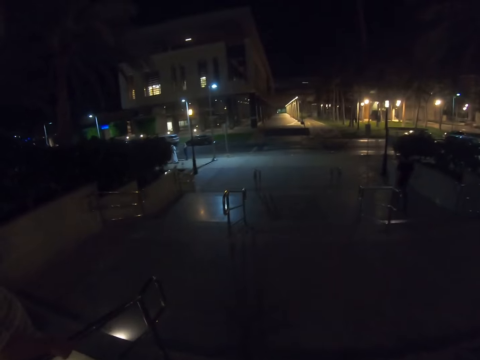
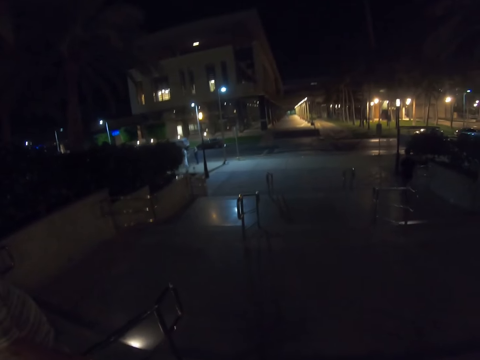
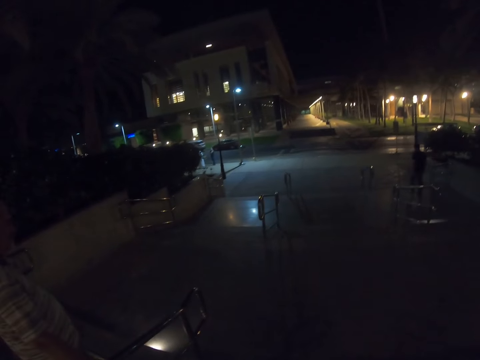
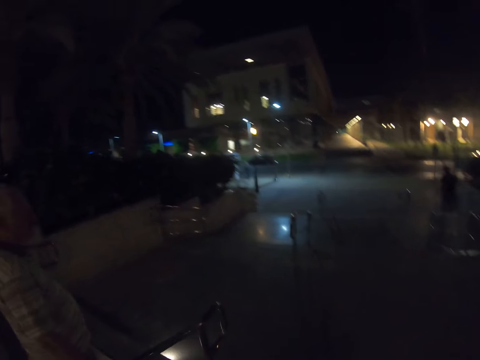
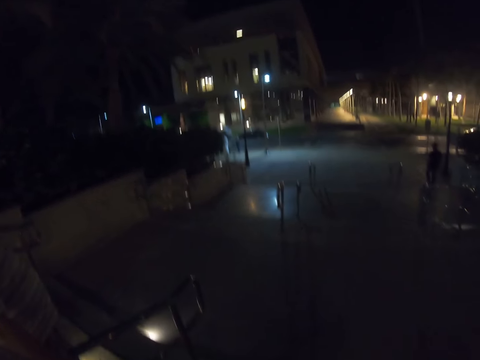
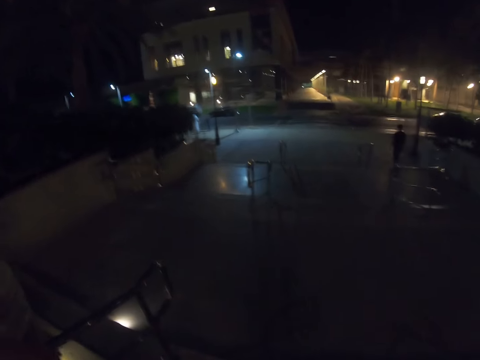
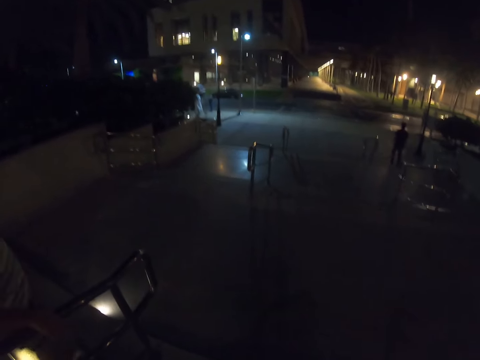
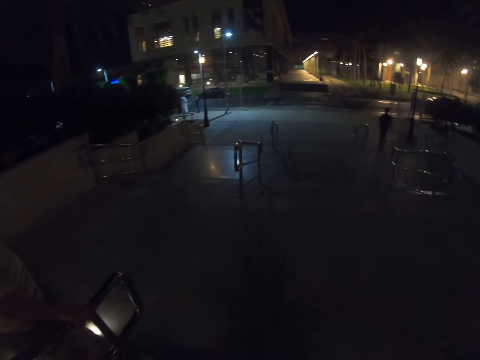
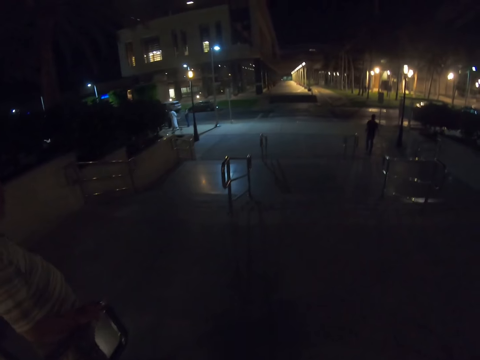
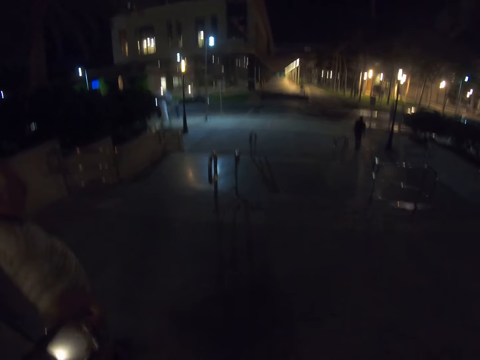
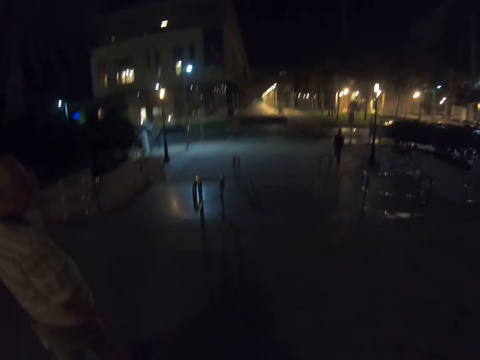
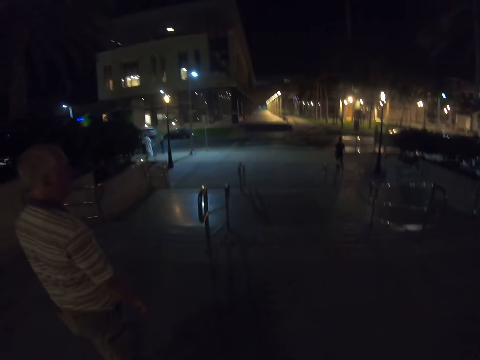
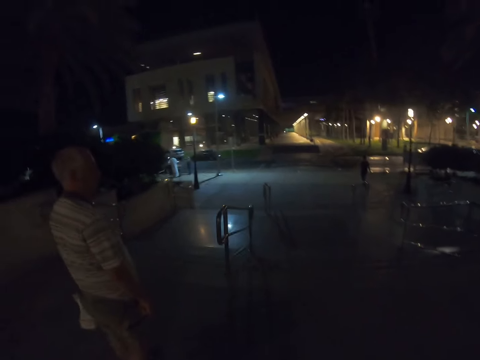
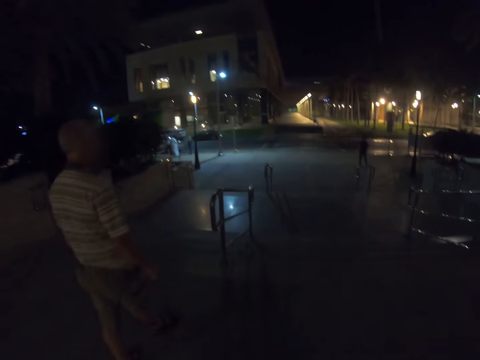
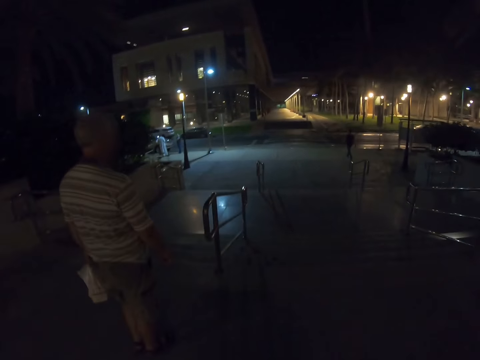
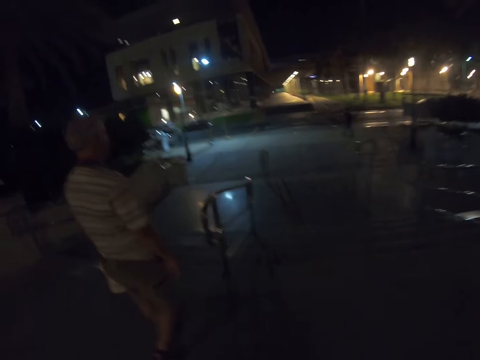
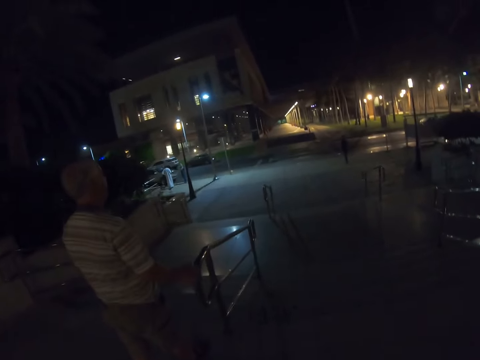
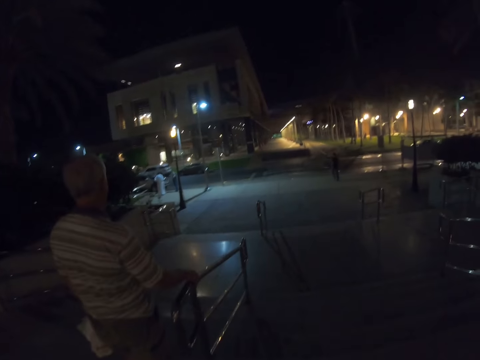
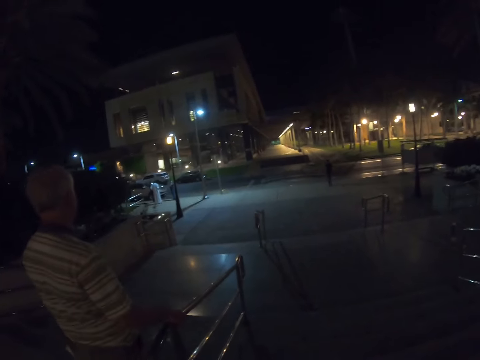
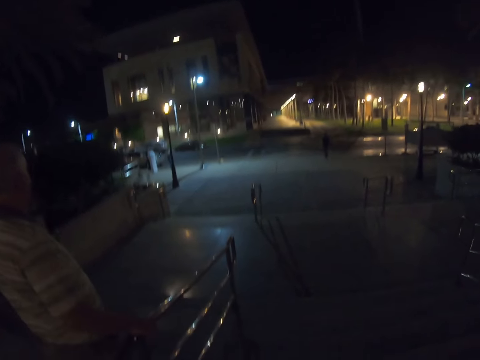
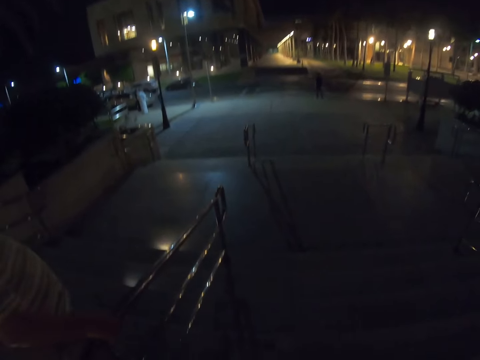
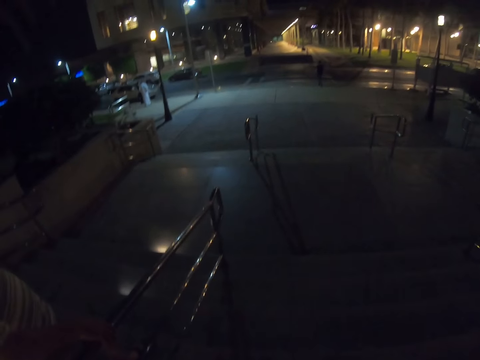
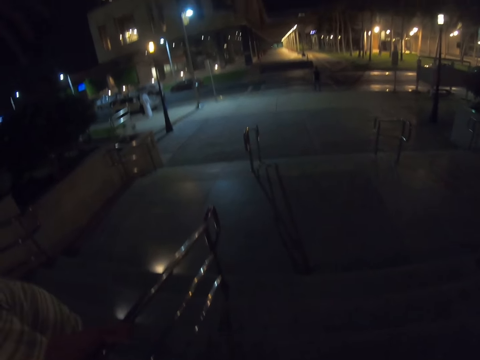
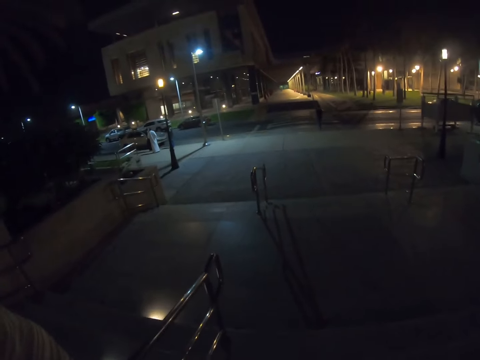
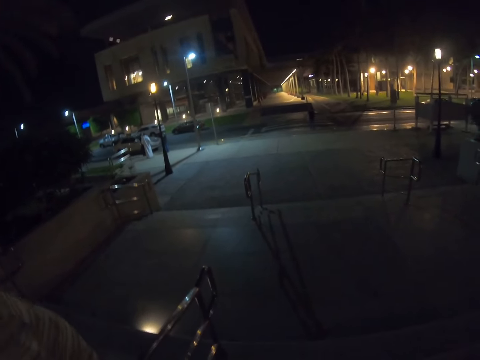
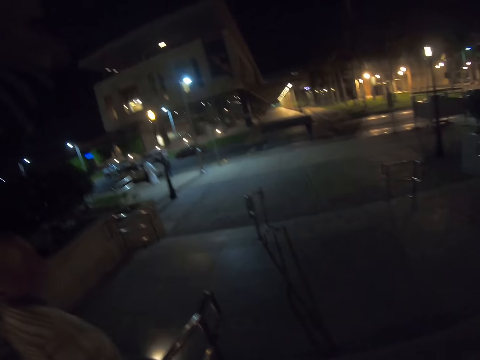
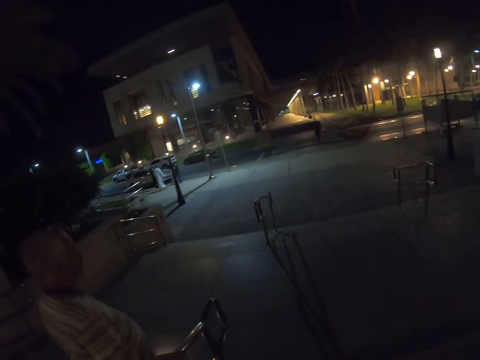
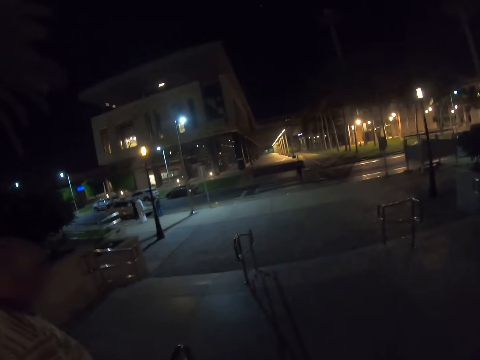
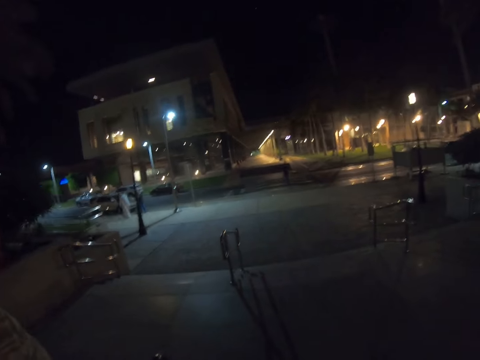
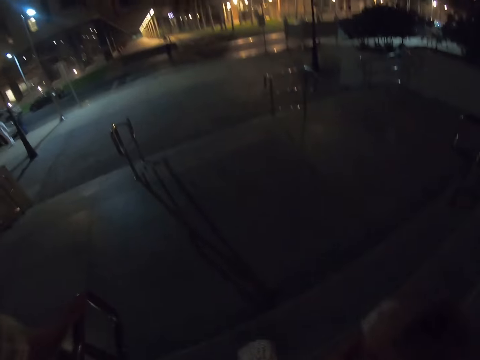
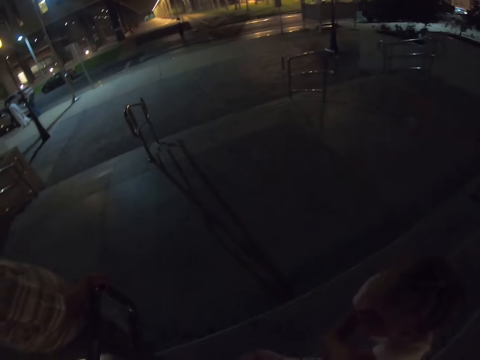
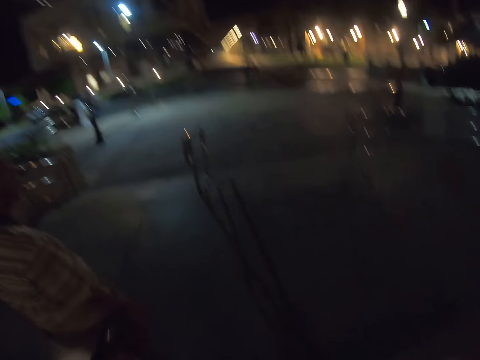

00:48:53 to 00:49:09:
A man holds the staircase rod. The camera wearer walks down stairs together with the man and a child. The man touches the stairs rail. The camera wearer walks down stairs with the man and the child.

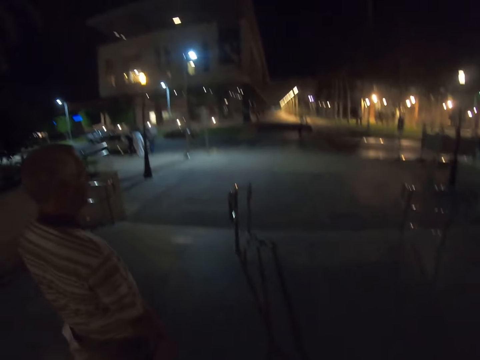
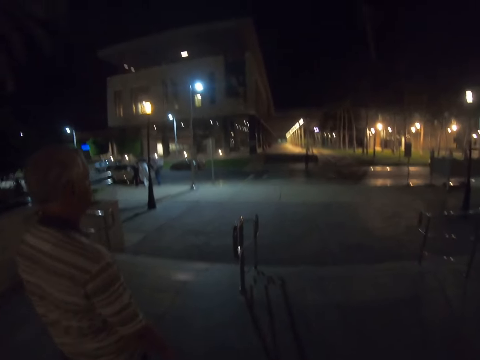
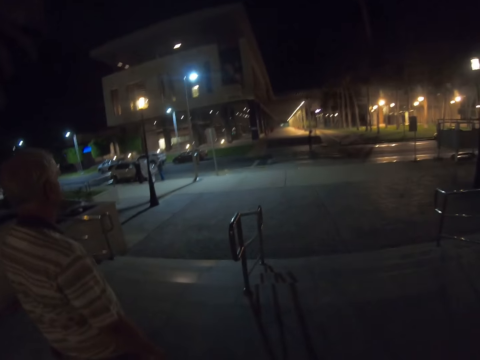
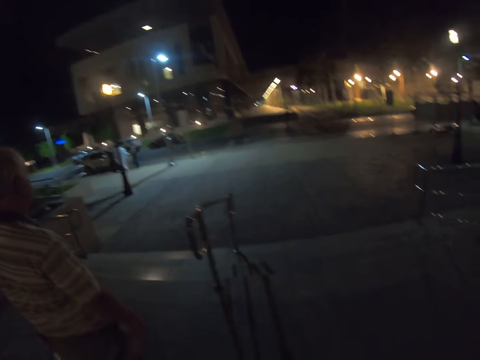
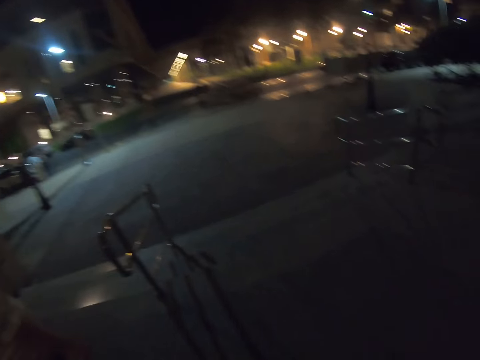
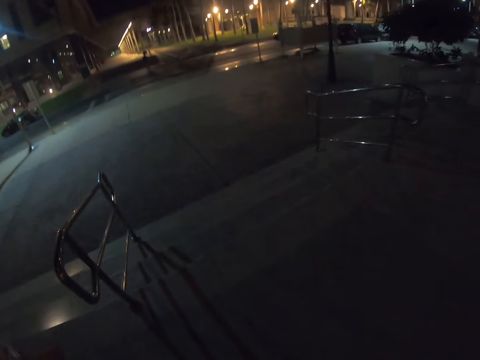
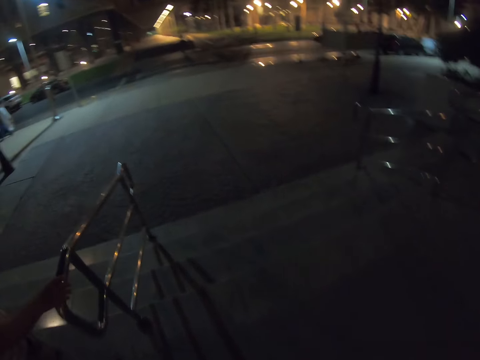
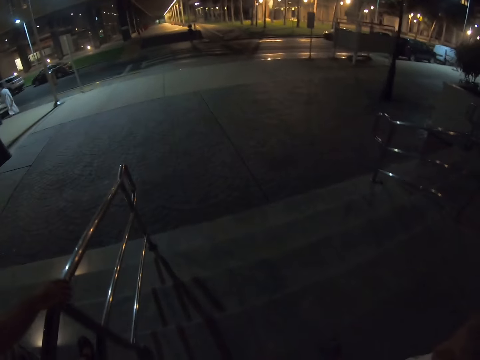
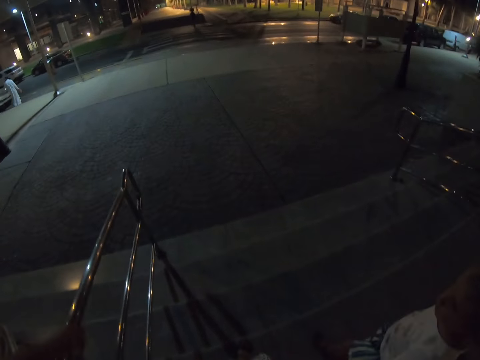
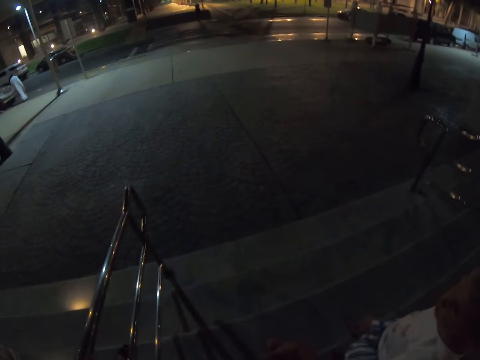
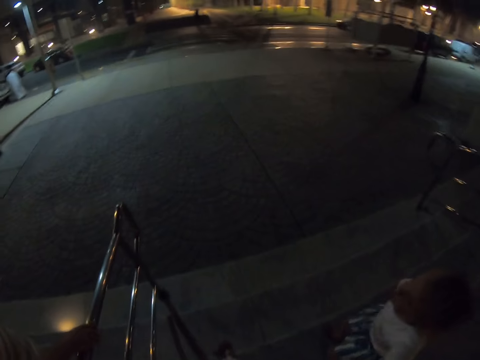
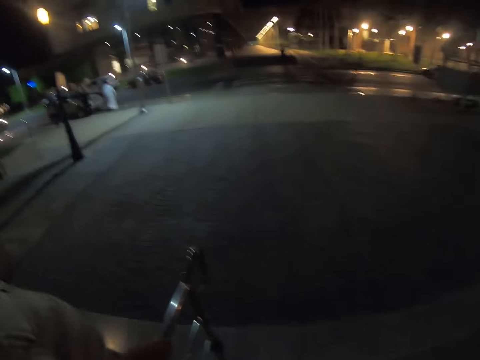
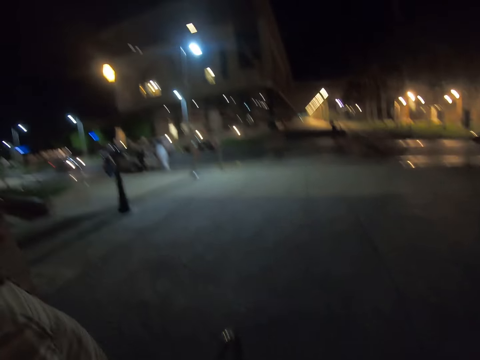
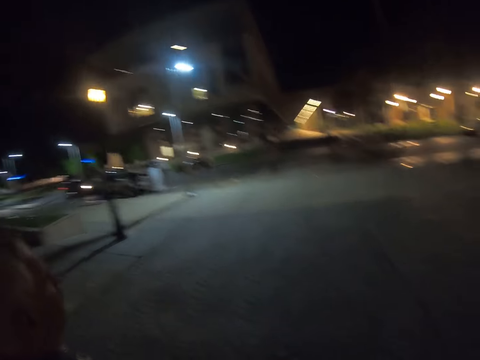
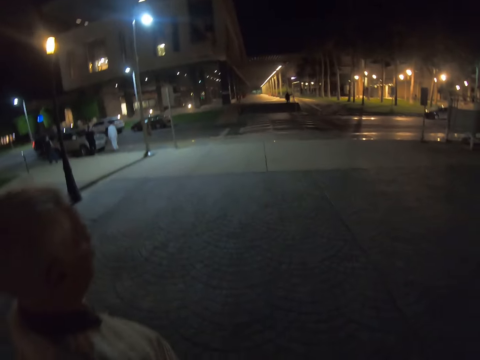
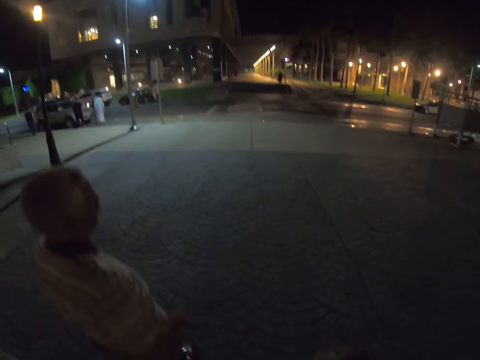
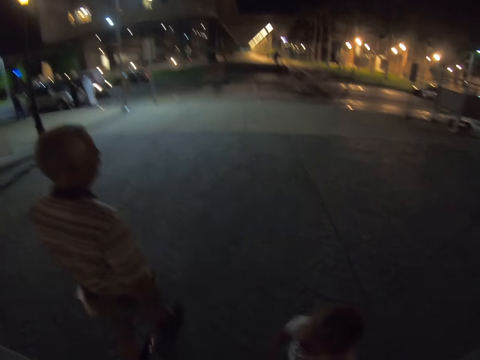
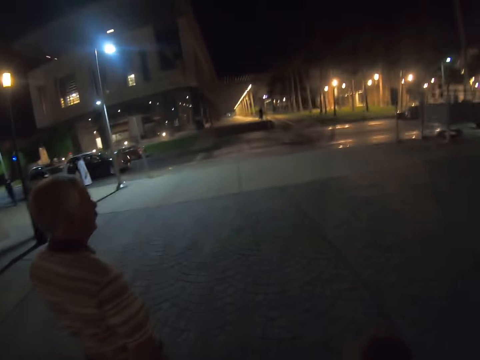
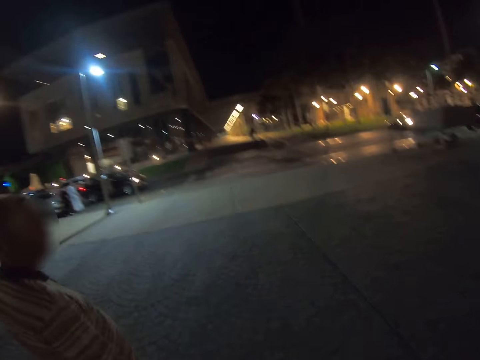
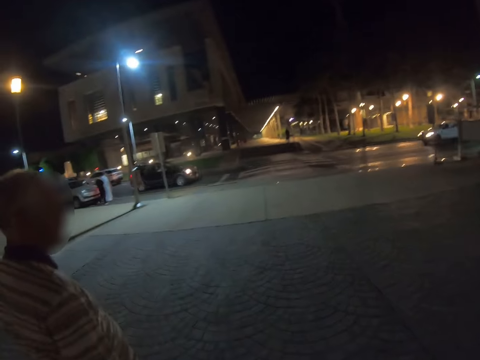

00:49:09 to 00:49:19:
A man touches the stairs rail. The camera wearer walks down stairs with the man and a child.
